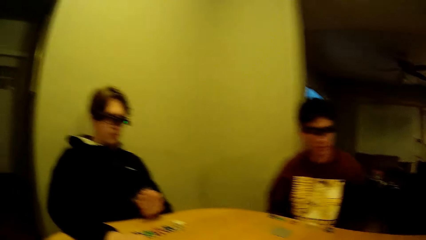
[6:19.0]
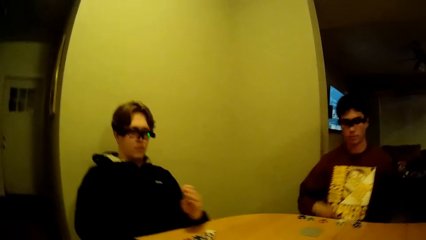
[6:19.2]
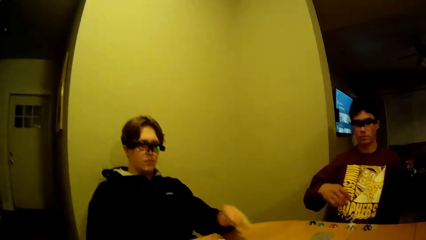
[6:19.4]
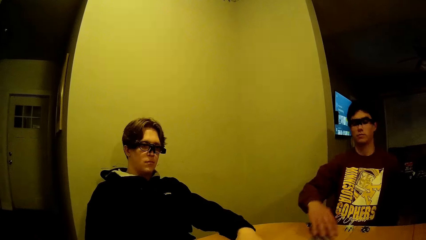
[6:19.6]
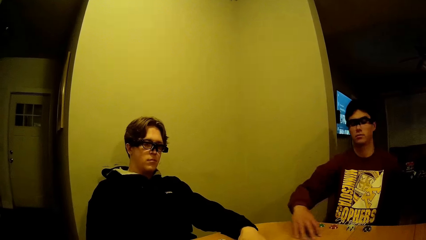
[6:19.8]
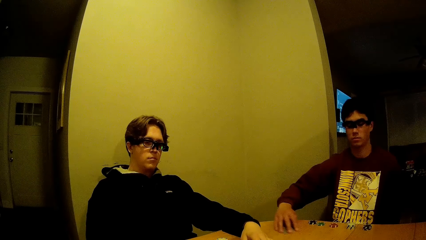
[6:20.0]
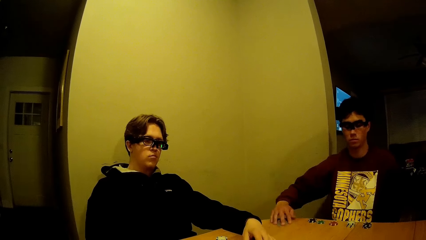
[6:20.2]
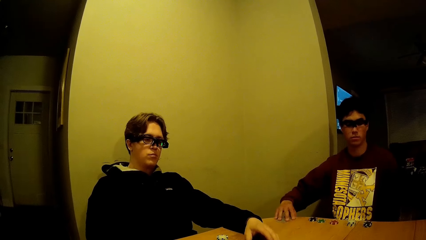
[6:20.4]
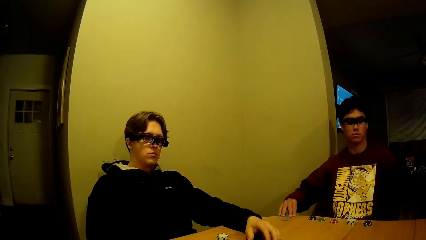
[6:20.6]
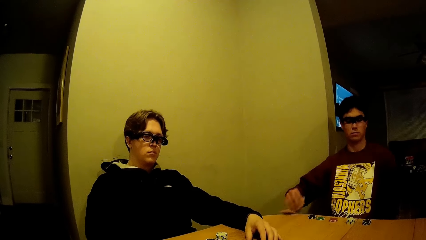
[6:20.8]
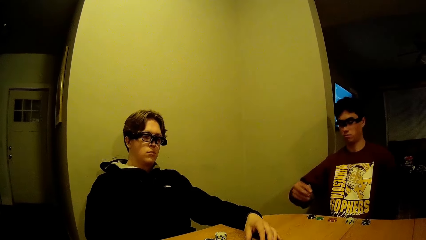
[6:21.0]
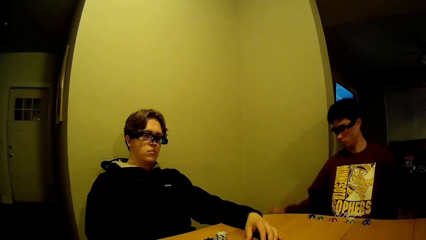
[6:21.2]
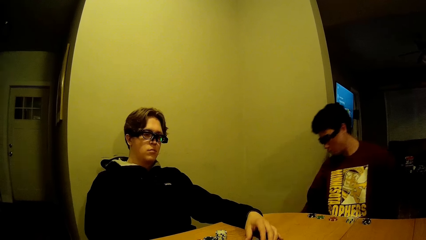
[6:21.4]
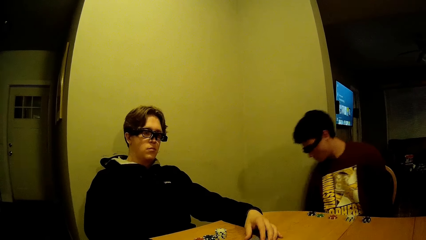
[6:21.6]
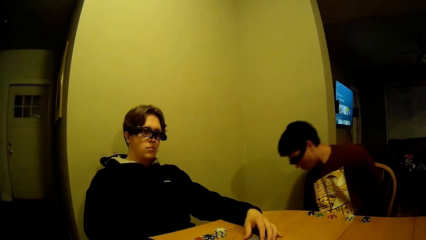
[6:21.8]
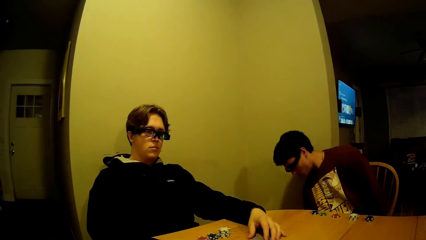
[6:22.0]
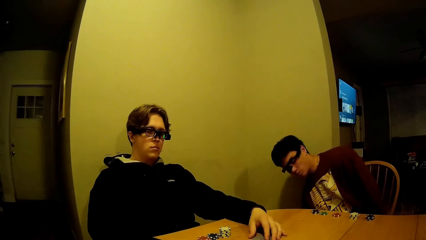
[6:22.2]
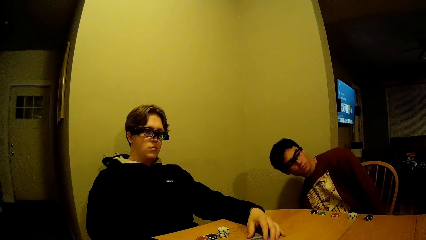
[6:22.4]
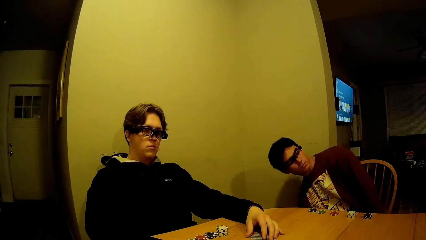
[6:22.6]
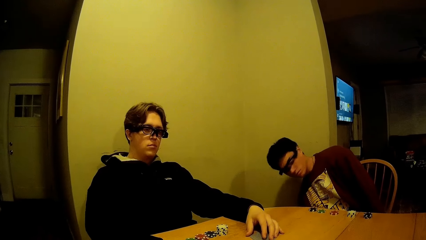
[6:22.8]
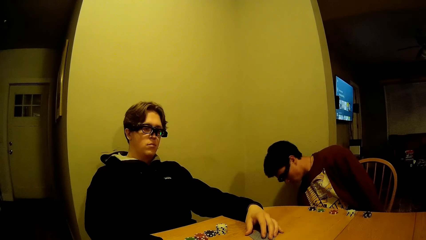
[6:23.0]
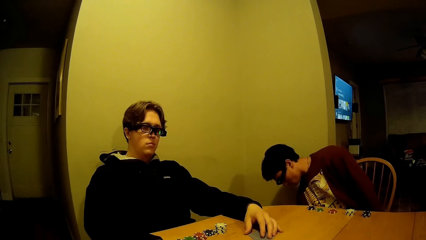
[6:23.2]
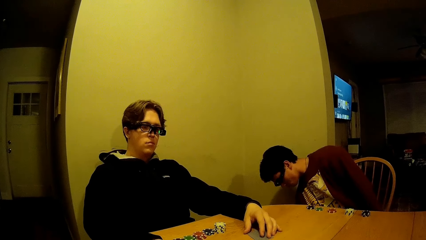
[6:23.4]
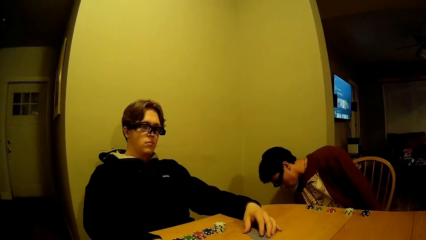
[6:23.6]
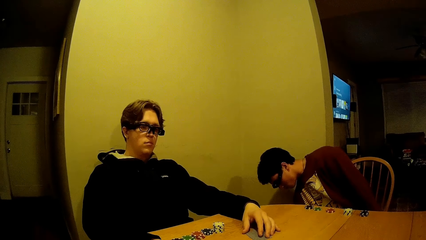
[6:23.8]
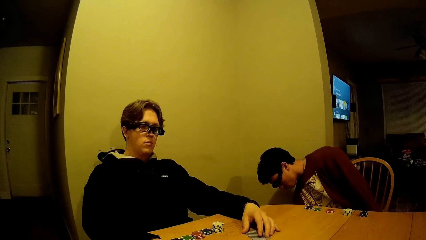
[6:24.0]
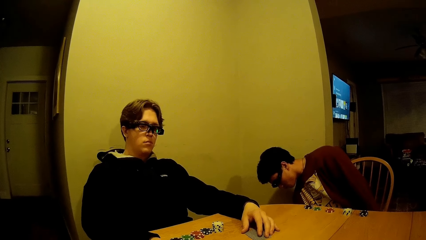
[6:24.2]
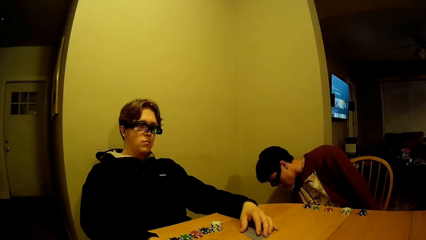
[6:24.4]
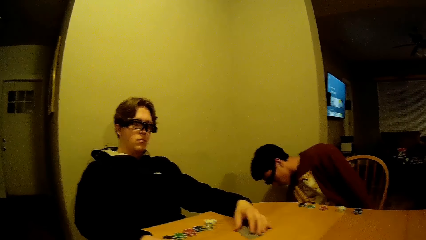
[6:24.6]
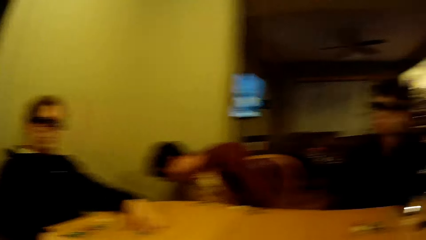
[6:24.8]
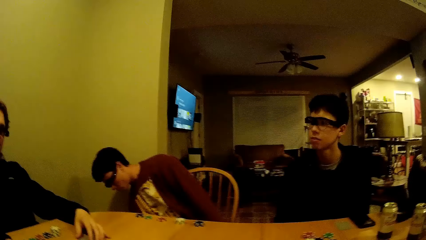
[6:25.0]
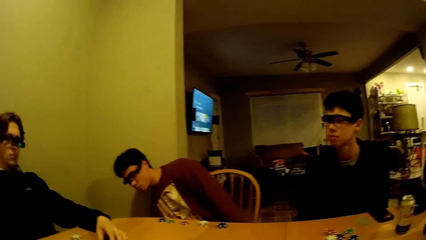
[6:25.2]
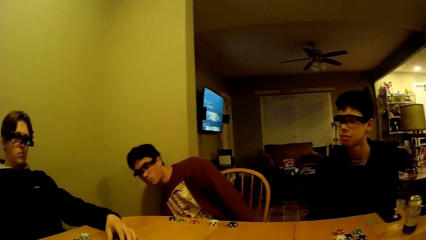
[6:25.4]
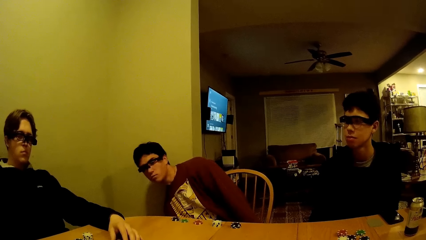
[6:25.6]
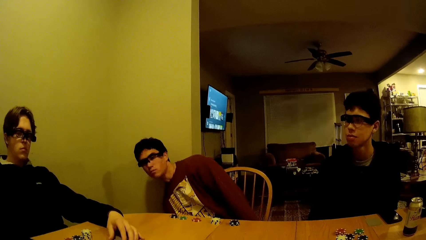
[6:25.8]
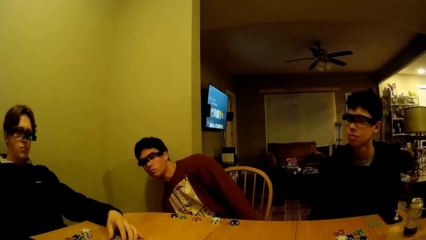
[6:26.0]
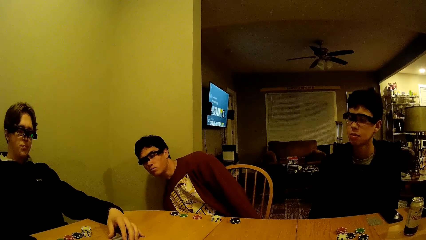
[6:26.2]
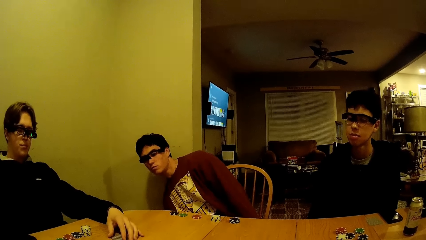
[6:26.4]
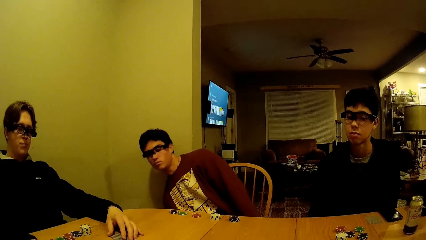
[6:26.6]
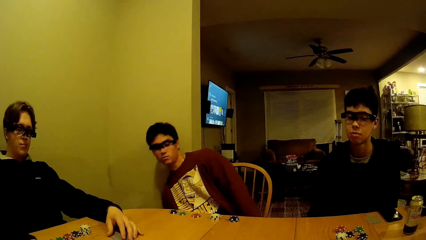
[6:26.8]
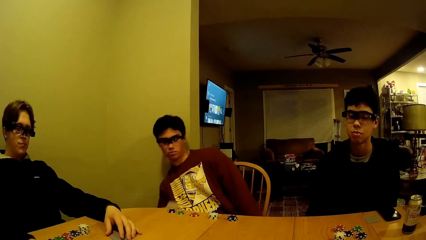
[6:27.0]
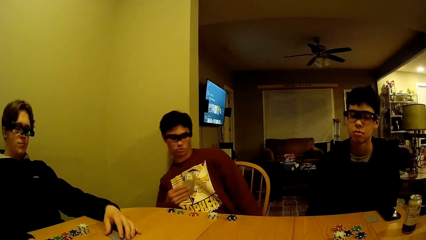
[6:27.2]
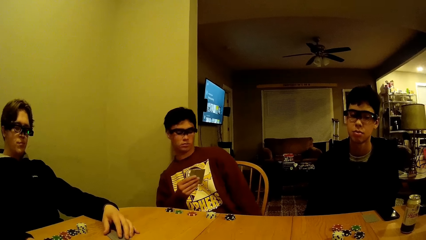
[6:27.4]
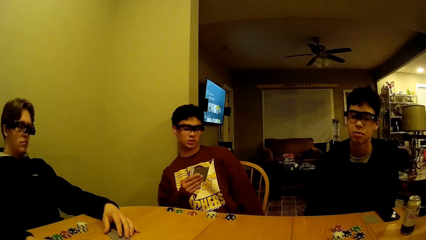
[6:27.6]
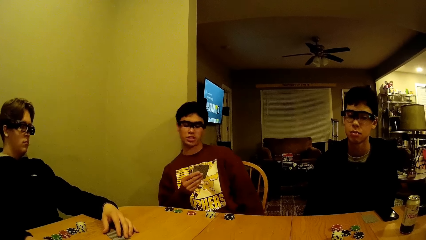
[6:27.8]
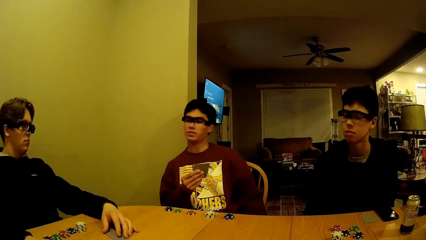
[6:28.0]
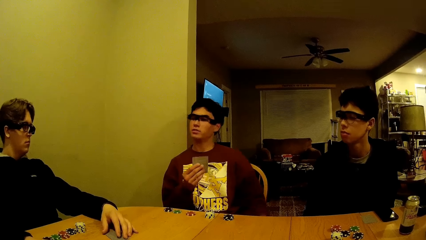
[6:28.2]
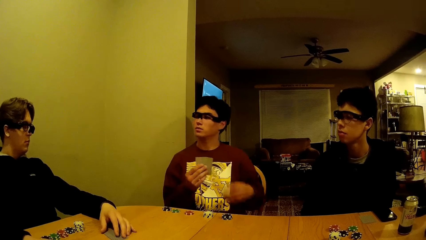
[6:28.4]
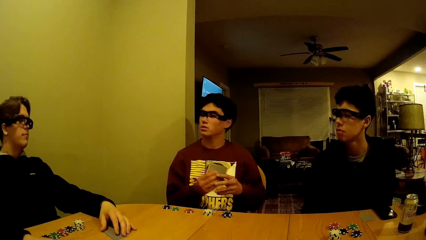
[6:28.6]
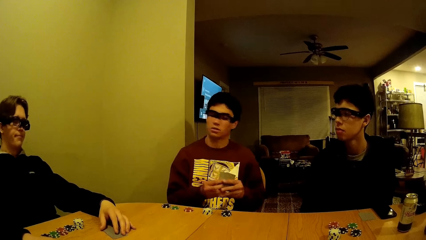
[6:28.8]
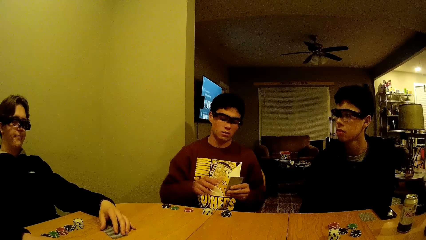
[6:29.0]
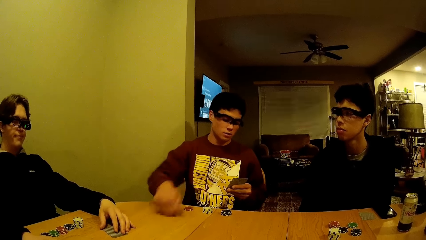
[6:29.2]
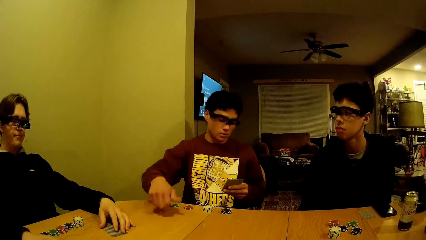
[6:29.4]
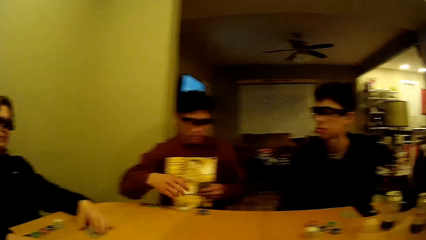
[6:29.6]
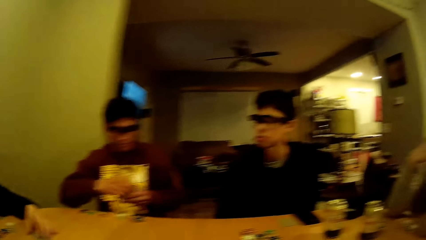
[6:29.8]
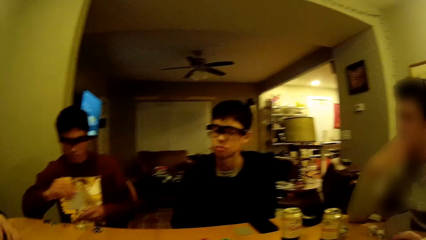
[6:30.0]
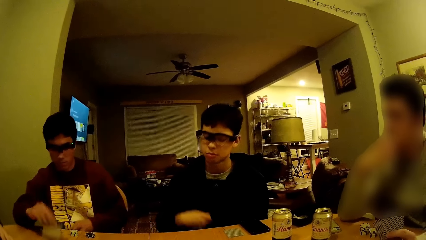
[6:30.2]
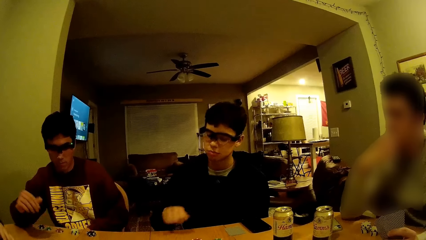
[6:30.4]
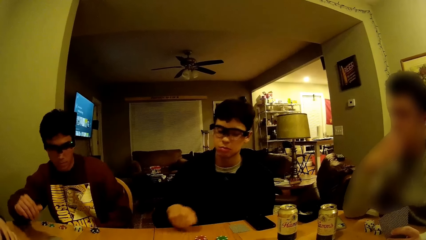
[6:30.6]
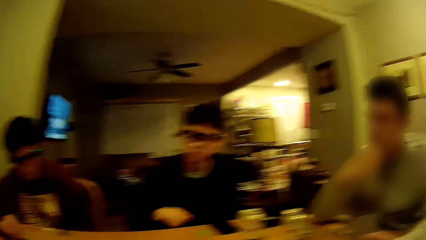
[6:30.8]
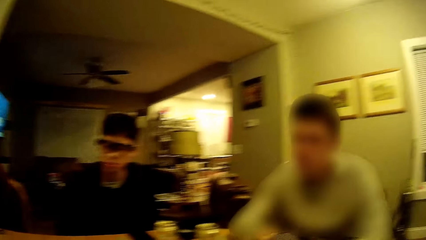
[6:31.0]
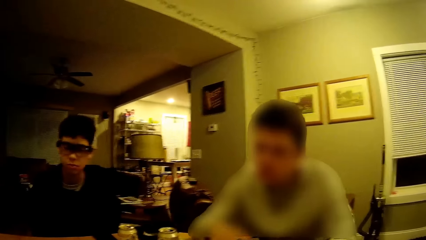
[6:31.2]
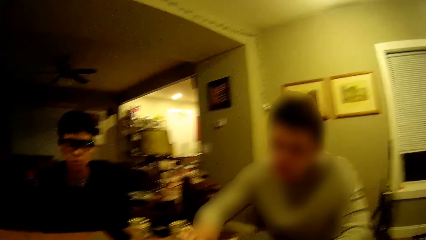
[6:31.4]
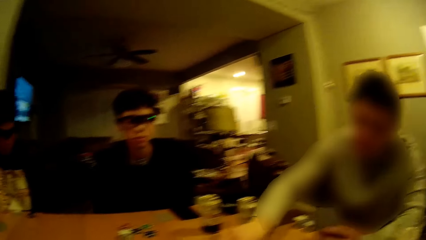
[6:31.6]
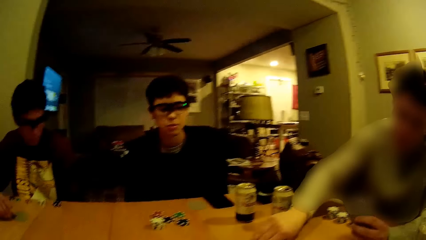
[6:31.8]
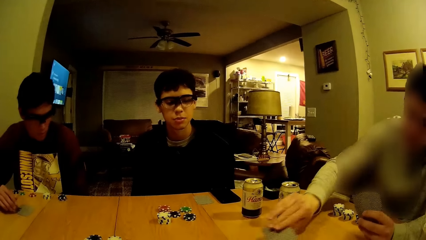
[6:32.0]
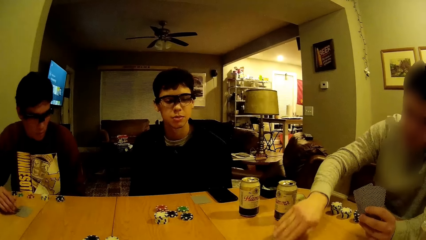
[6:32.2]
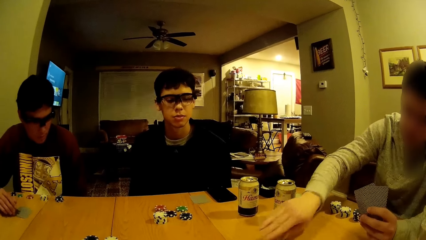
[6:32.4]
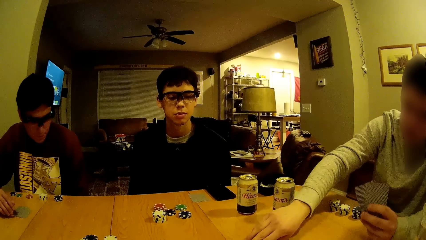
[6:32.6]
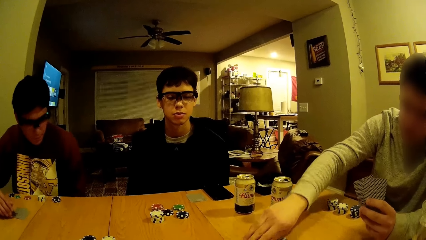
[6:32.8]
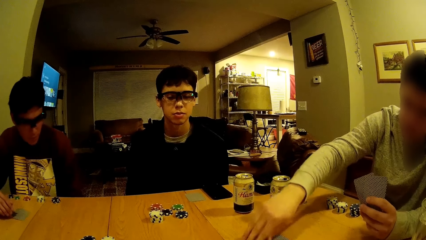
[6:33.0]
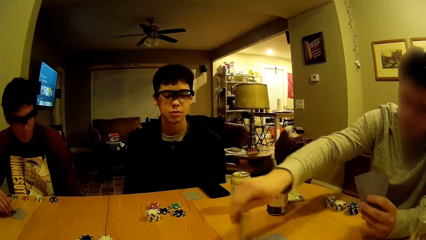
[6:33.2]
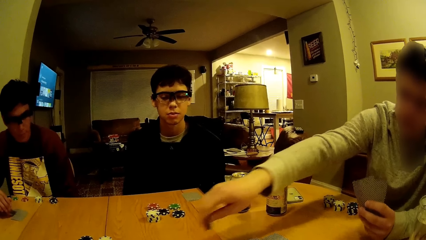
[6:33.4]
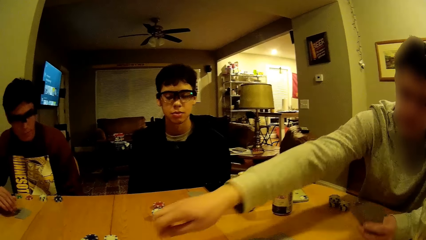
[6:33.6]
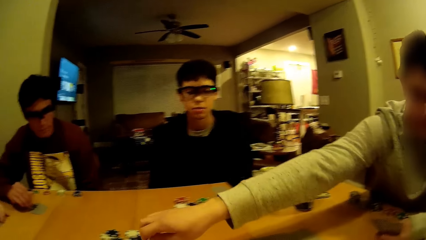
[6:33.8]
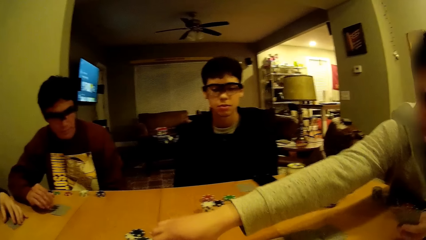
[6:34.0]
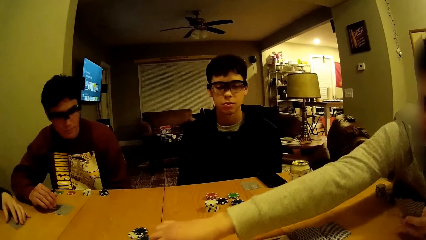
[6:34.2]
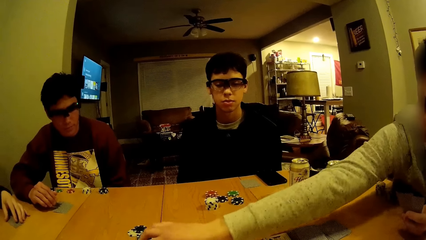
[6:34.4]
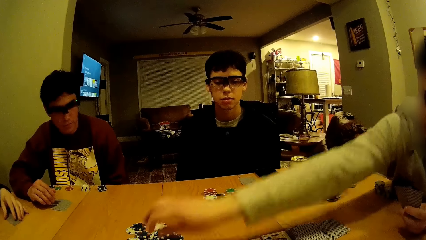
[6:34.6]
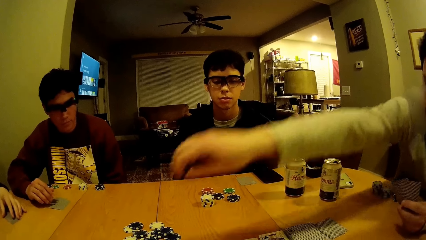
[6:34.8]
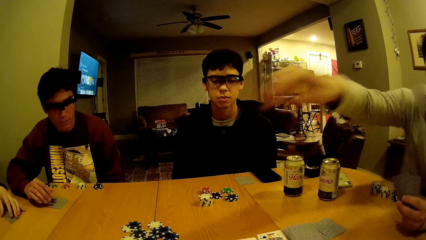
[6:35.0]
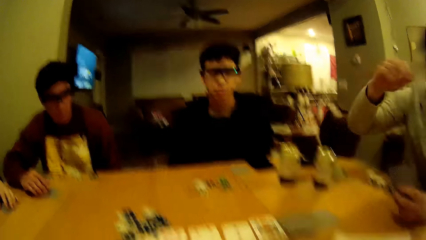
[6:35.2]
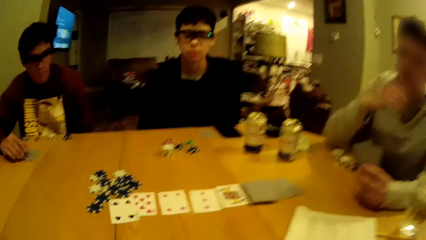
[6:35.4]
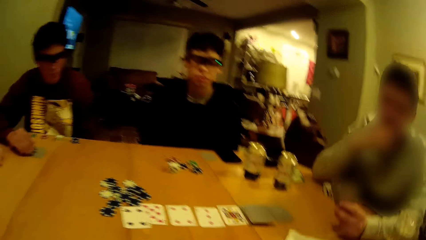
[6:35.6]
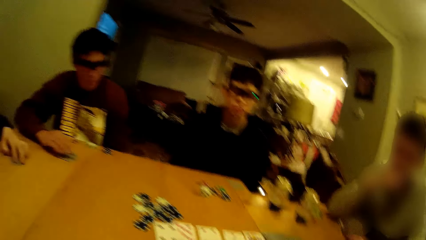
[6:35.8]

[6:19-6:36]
The camera wearer looks at a person. A man holds a card with his right hand. The person dialogues to another person. A third person plays casino game. Another man shuffles the card on the table with his right hand.
